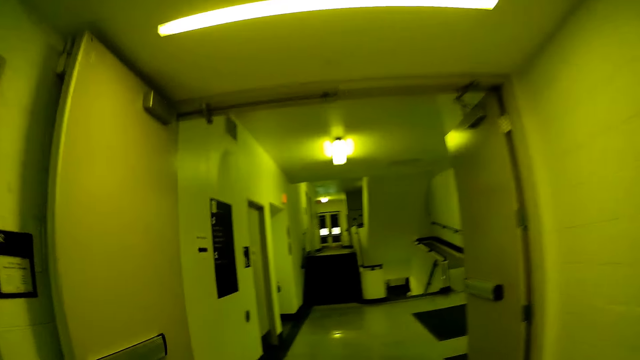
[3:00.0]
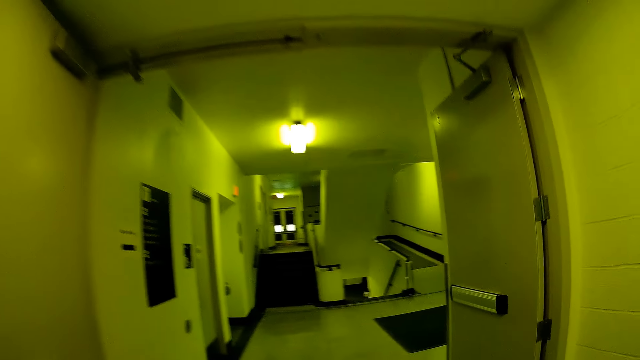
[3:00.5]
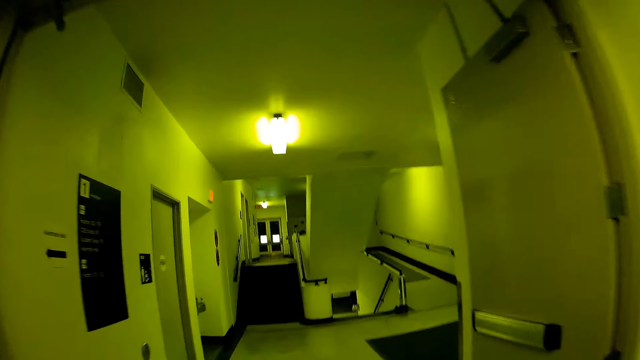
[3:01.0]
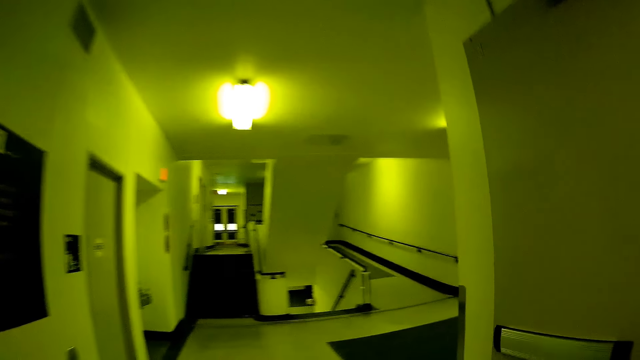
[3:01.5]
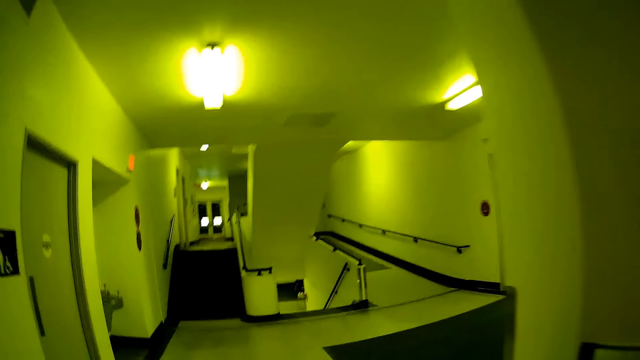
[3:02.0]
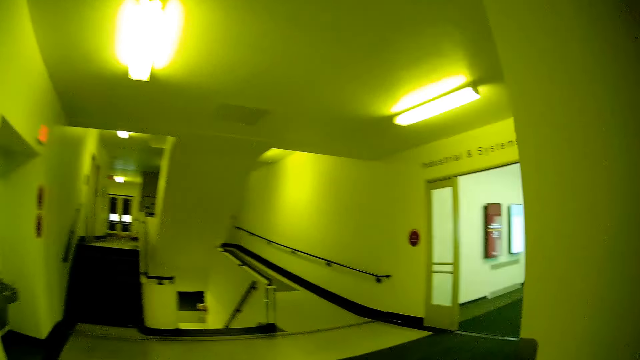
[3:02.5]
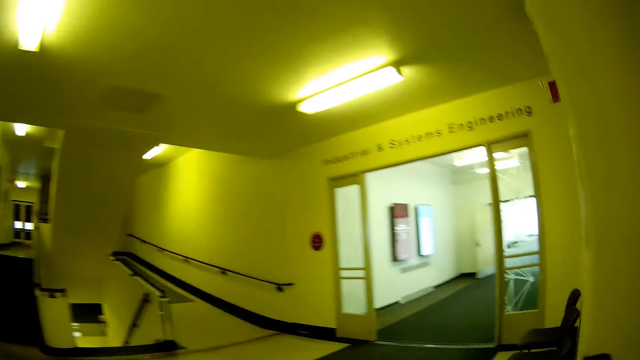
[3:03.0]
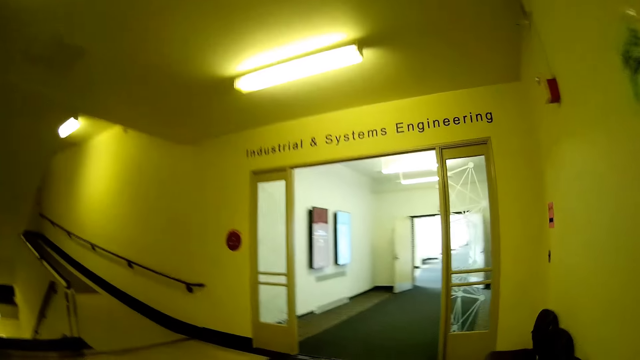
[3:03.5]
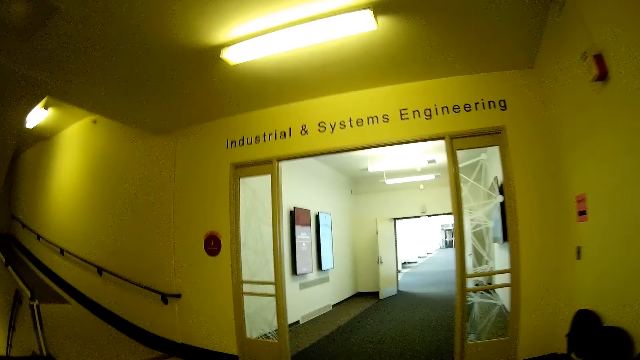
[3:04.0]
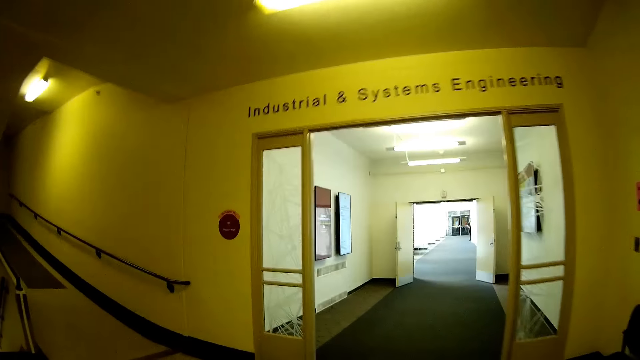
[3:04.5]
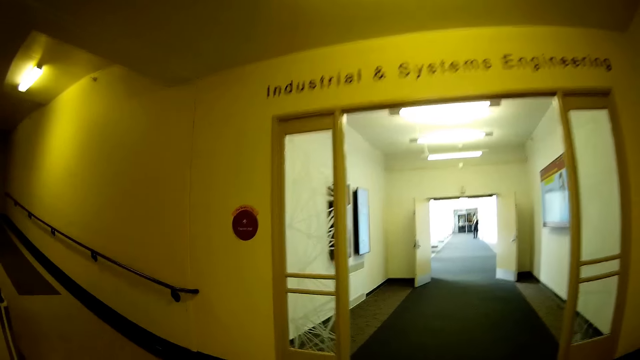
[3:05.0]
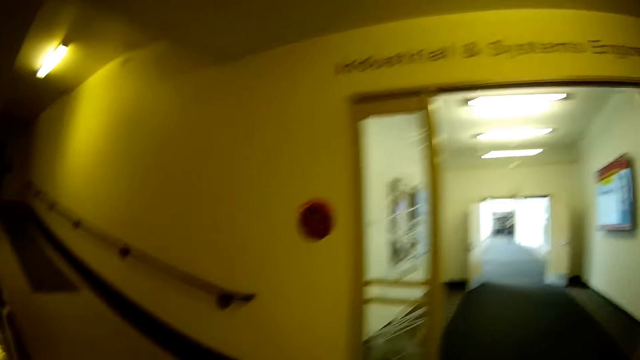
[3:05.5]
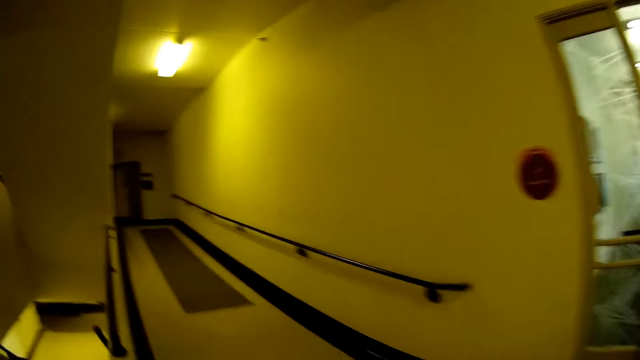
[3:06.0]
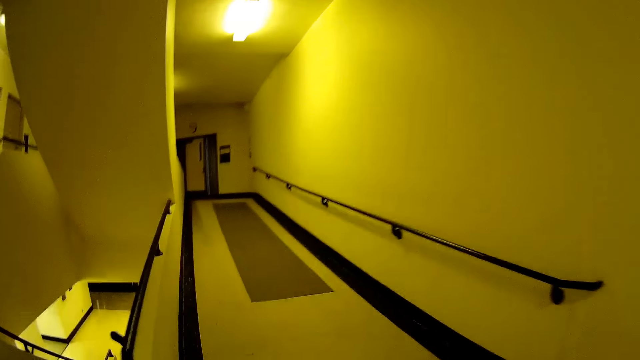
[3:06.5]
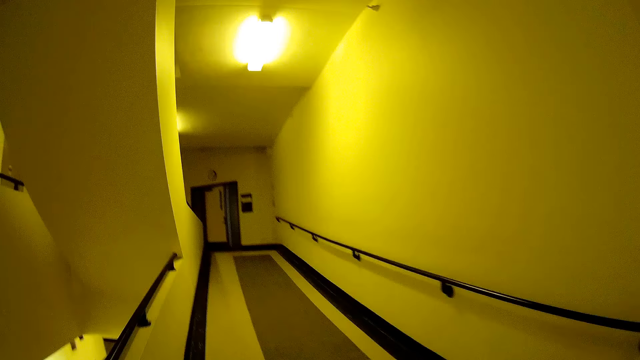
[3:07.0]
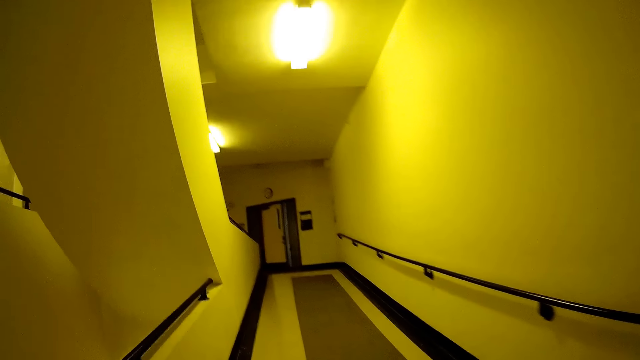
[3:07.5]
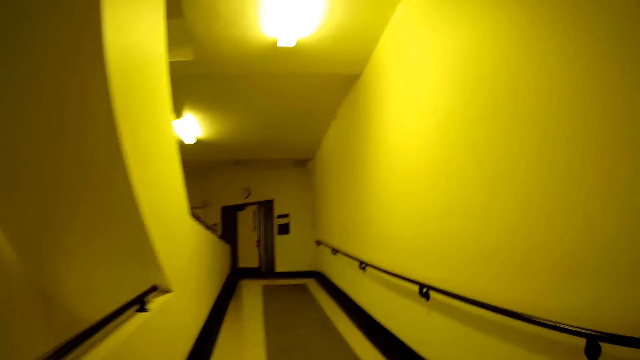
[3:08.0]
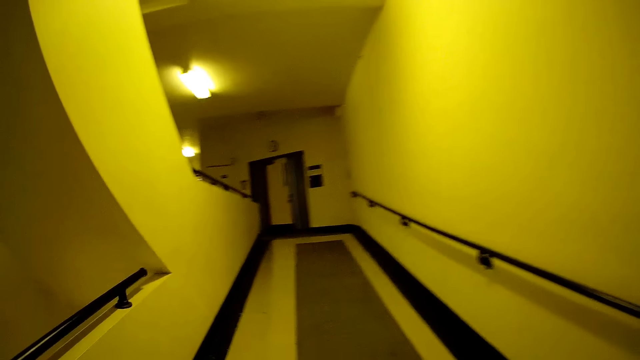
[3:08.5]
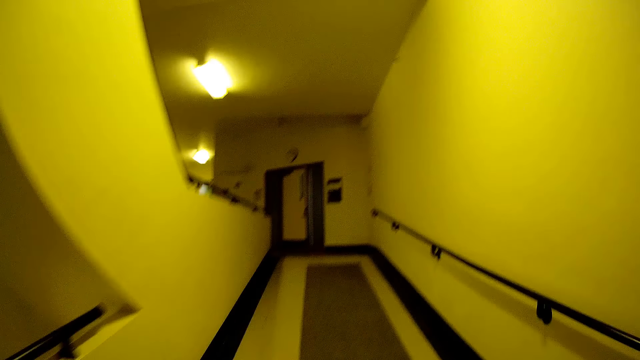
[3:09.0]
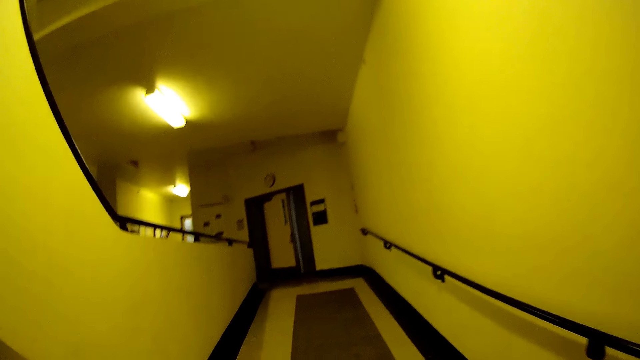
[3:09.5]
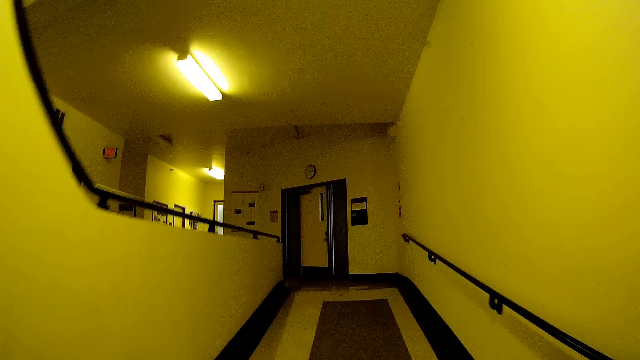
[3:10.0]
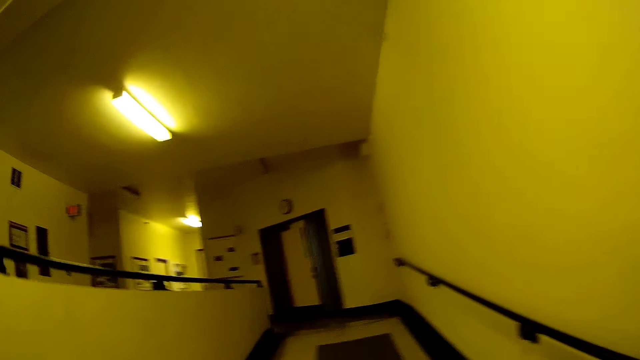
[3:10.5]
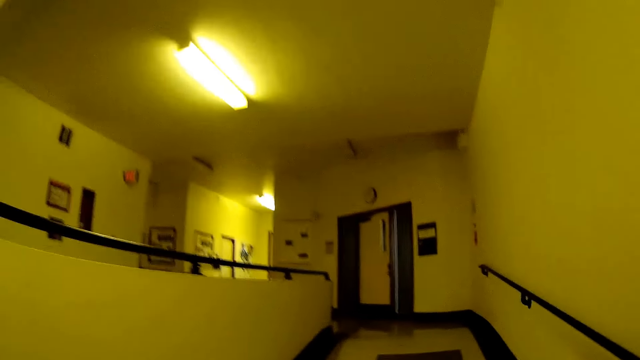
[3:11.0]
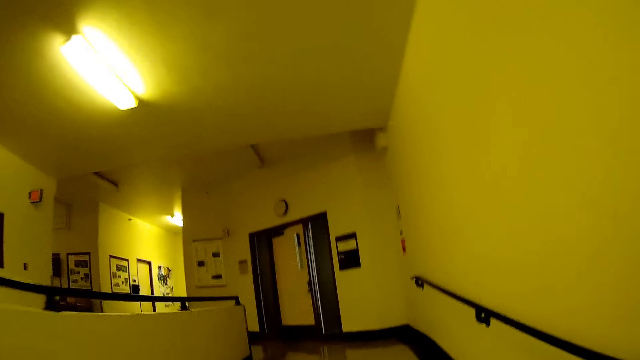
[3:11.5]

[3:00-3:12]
The camera wearer walks out of a hallway. They walk up a wheelchair accessible stairway.

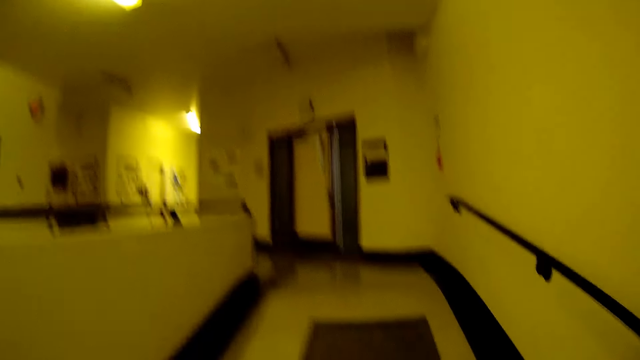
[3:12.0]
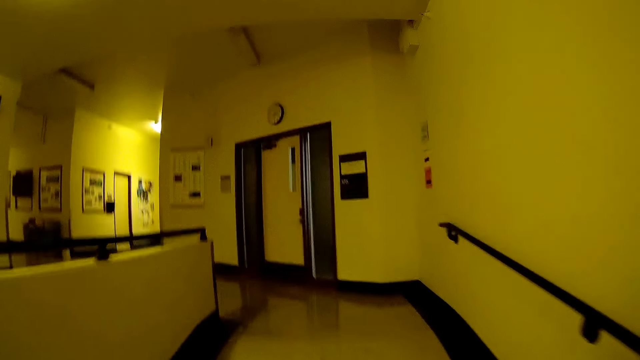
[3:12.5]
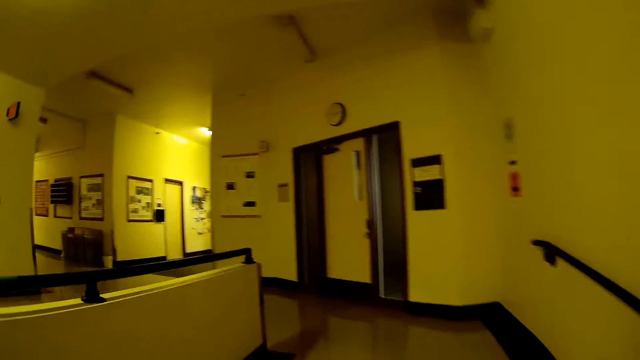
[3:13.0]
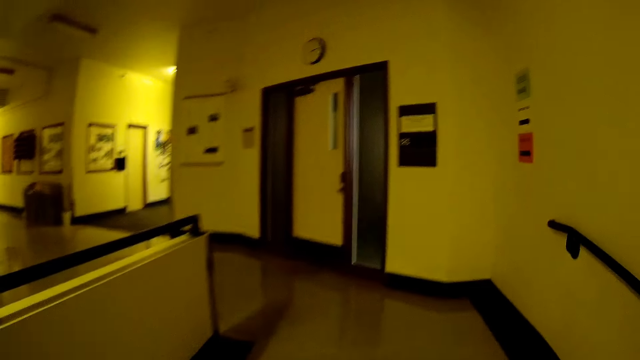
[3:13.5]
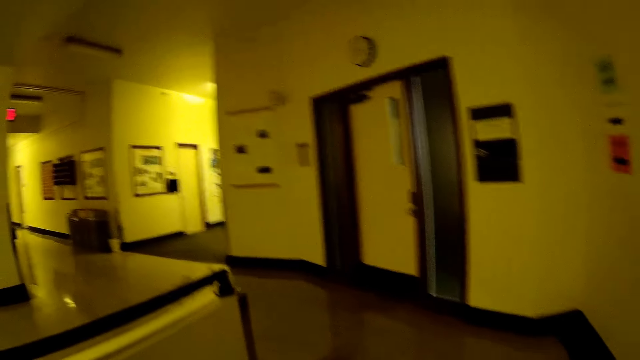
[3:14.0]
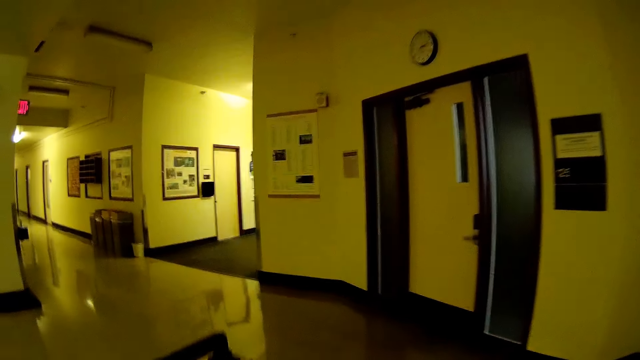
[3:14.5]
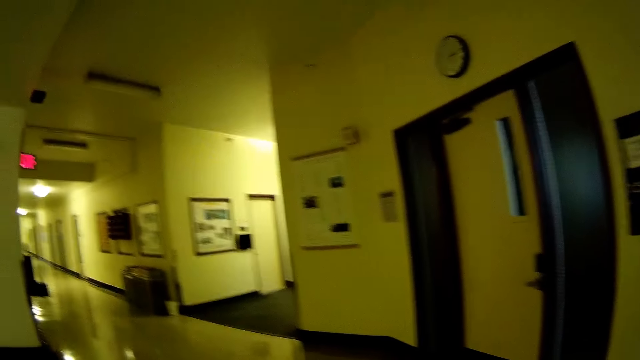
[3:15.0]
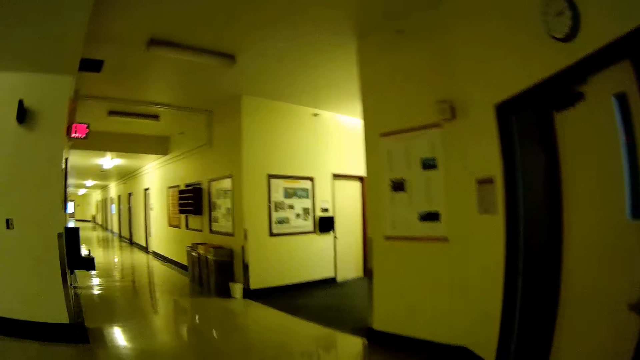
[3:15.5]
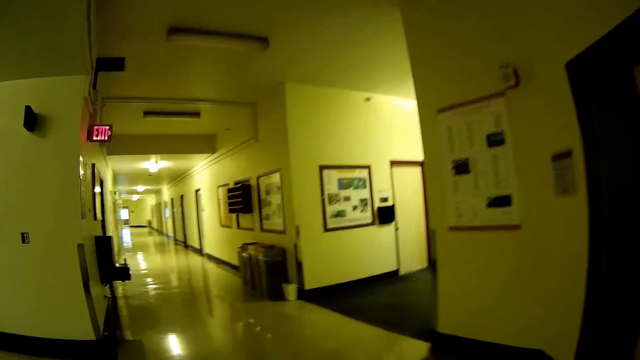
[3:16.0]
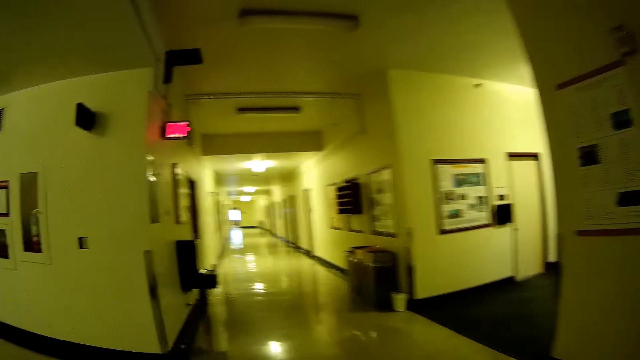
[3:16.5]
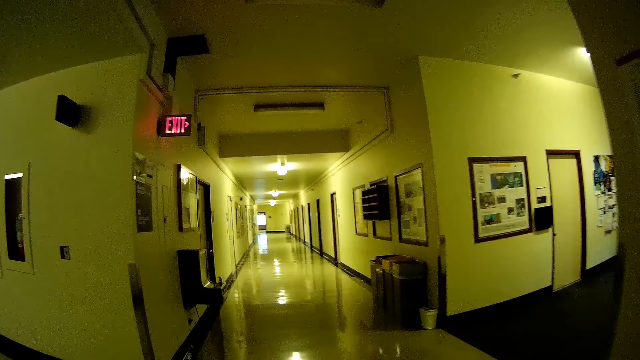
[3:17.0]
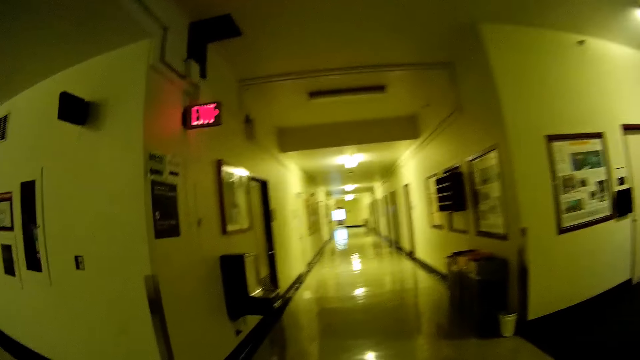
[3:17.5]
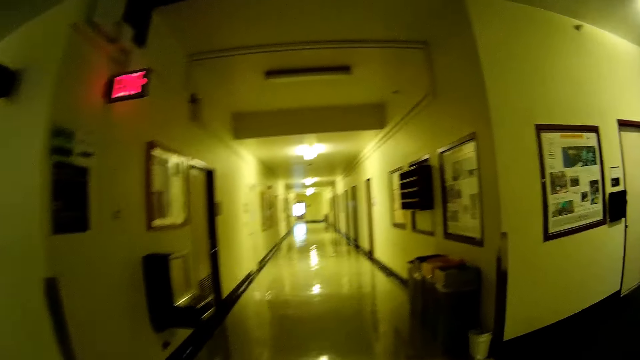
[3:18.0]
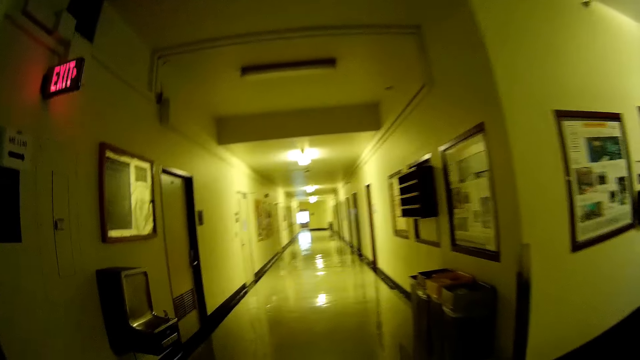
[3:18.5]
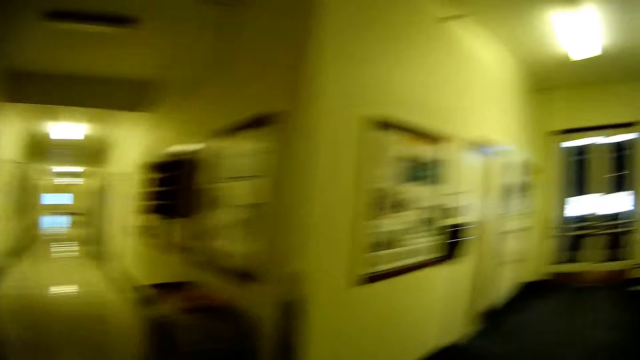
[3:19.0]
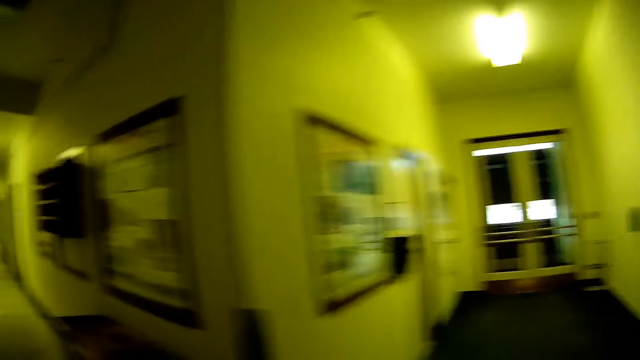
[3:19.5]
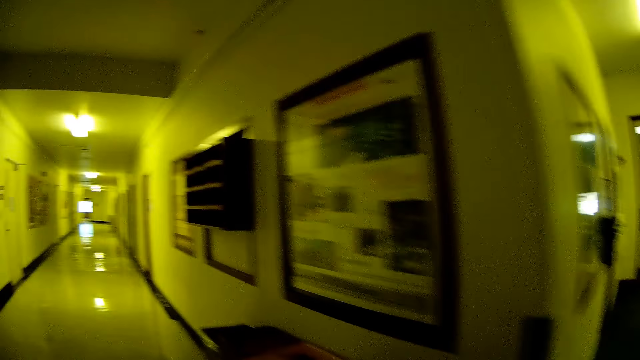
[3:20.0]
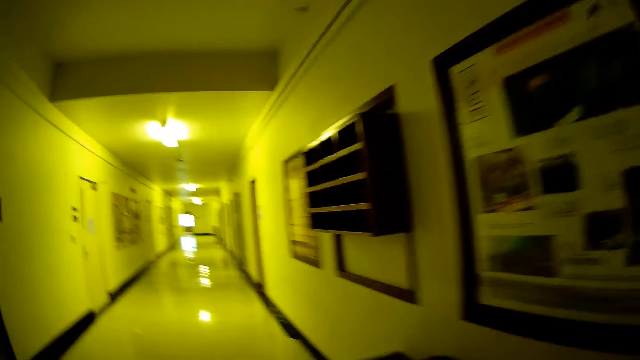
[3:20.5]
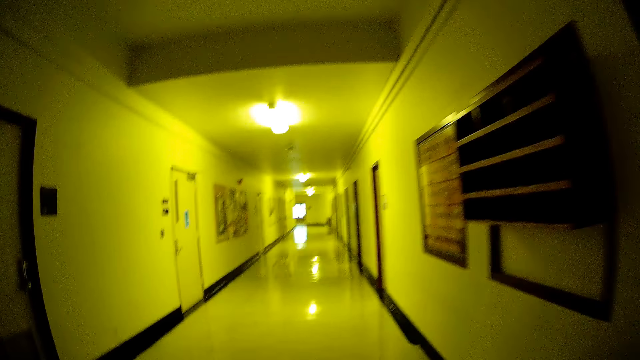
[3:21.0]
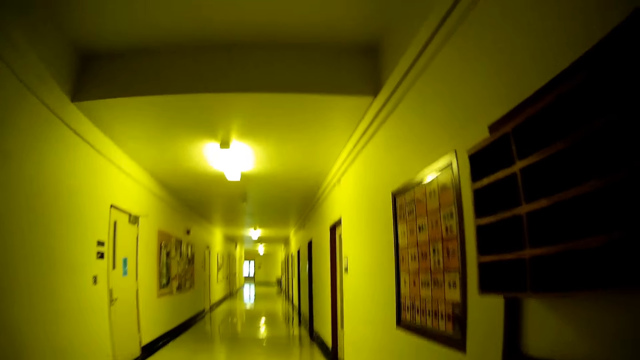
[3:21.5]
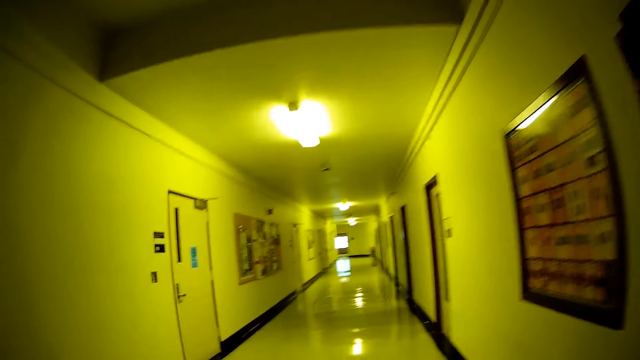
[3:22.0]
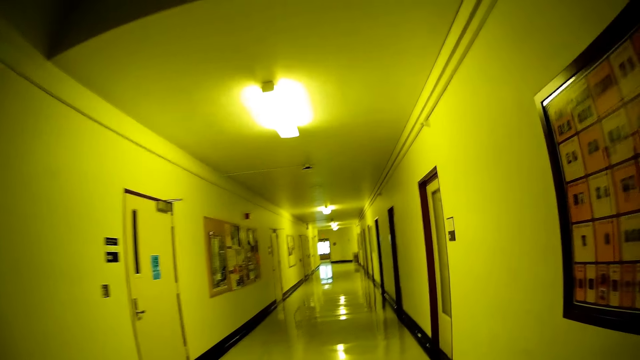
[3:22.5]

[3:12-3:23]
The camera wearer walks into a hallway. He looks on his right side.
